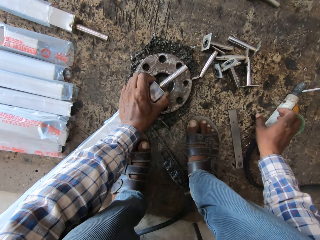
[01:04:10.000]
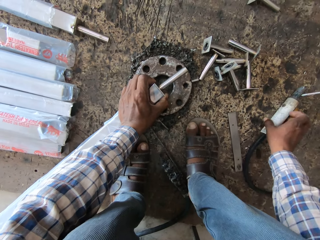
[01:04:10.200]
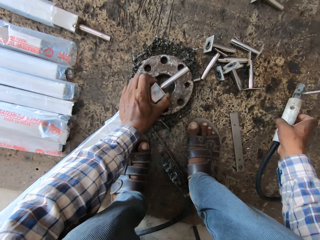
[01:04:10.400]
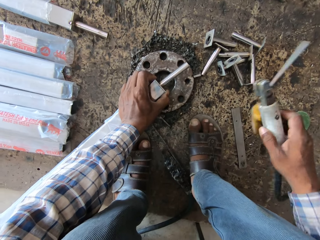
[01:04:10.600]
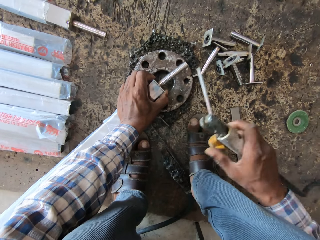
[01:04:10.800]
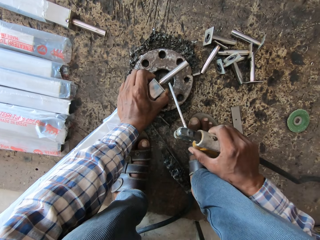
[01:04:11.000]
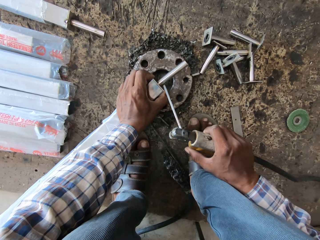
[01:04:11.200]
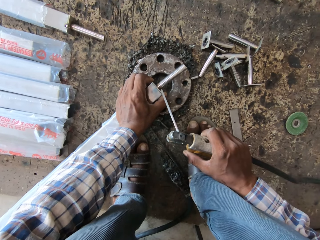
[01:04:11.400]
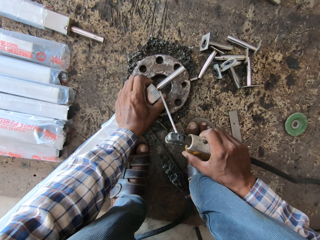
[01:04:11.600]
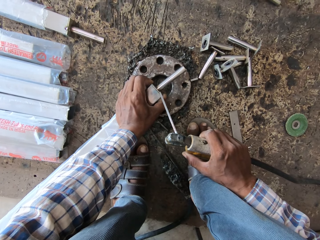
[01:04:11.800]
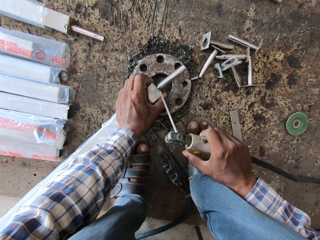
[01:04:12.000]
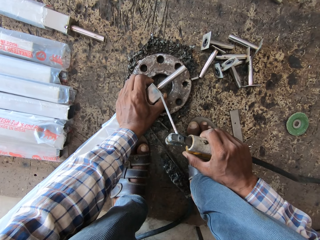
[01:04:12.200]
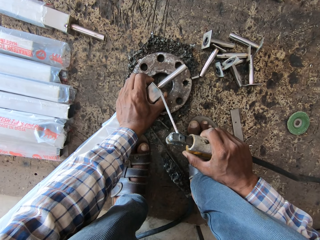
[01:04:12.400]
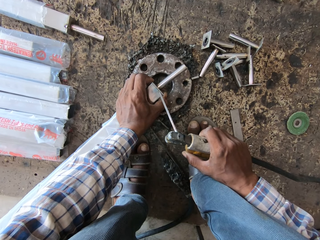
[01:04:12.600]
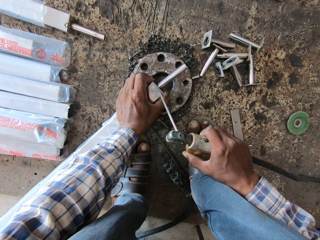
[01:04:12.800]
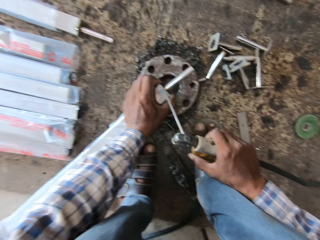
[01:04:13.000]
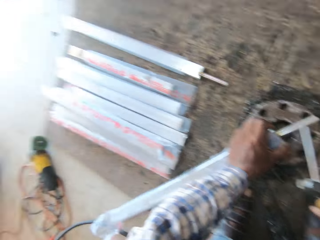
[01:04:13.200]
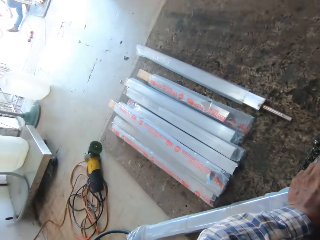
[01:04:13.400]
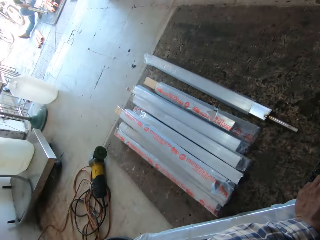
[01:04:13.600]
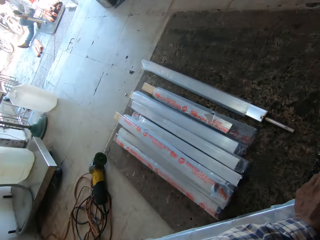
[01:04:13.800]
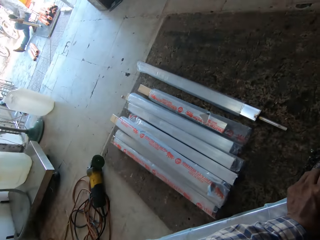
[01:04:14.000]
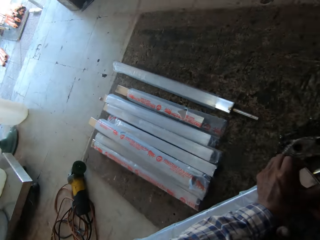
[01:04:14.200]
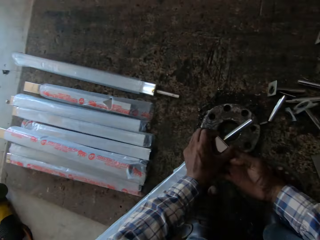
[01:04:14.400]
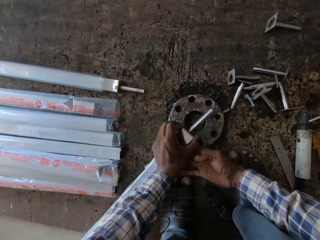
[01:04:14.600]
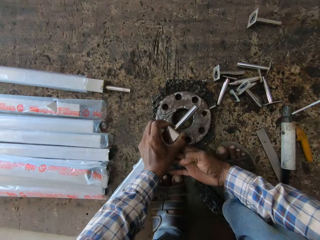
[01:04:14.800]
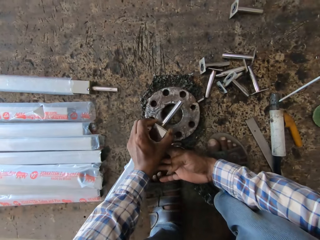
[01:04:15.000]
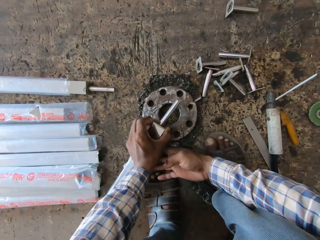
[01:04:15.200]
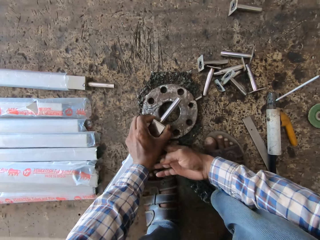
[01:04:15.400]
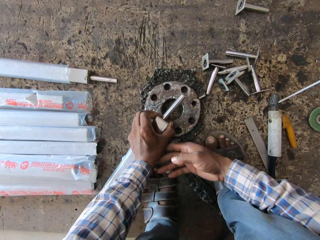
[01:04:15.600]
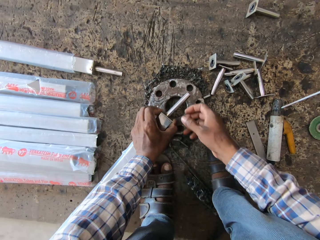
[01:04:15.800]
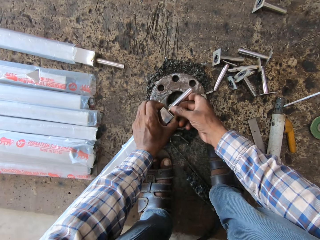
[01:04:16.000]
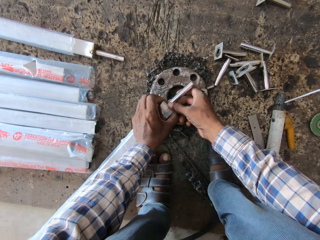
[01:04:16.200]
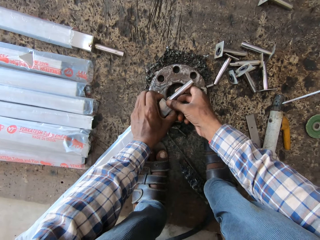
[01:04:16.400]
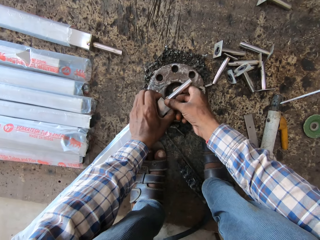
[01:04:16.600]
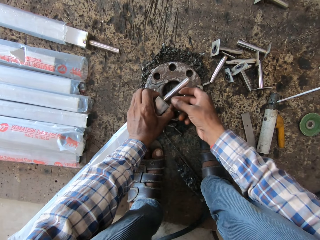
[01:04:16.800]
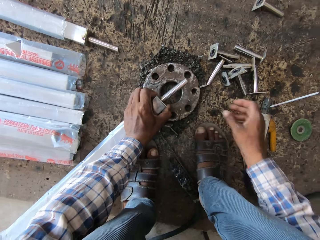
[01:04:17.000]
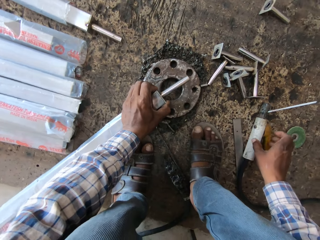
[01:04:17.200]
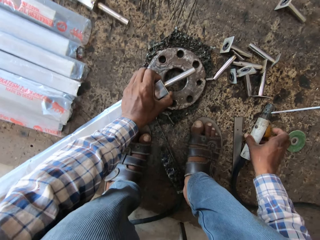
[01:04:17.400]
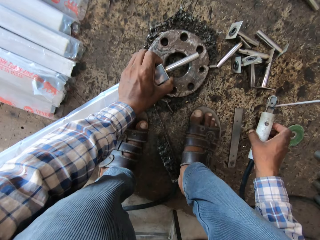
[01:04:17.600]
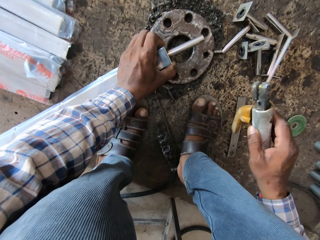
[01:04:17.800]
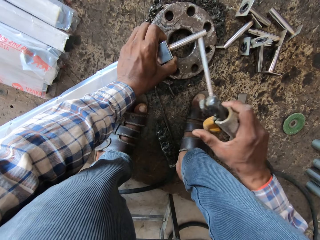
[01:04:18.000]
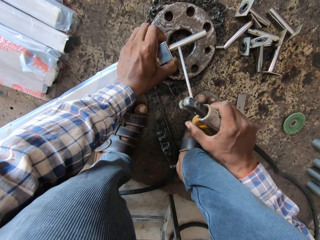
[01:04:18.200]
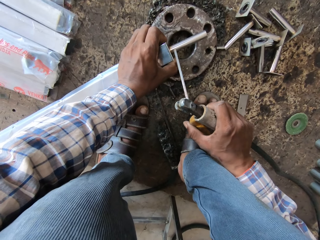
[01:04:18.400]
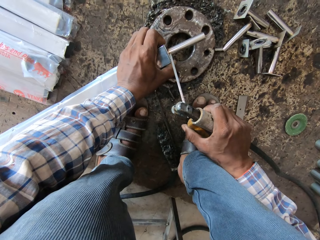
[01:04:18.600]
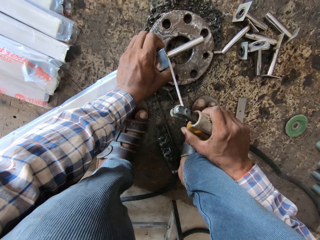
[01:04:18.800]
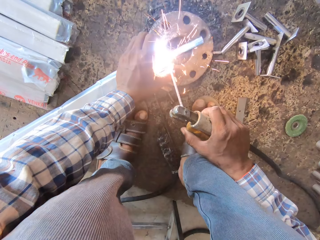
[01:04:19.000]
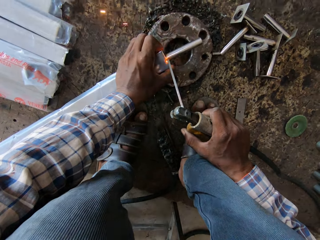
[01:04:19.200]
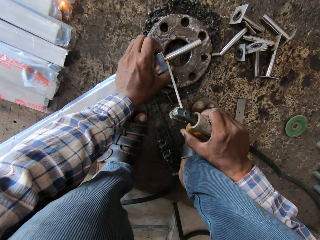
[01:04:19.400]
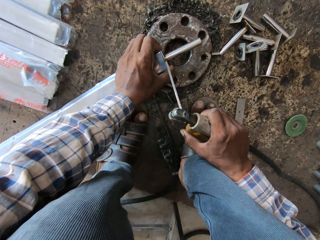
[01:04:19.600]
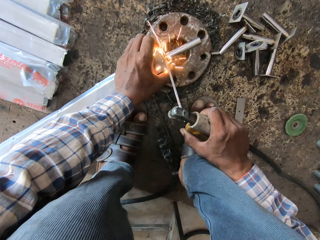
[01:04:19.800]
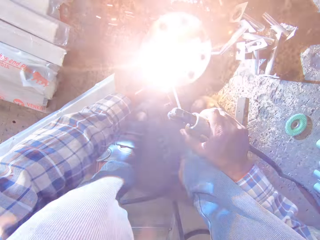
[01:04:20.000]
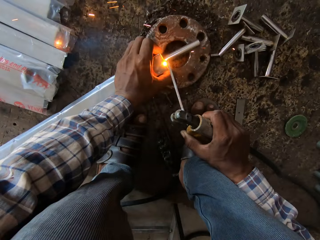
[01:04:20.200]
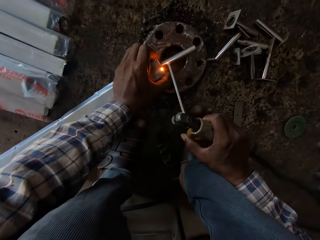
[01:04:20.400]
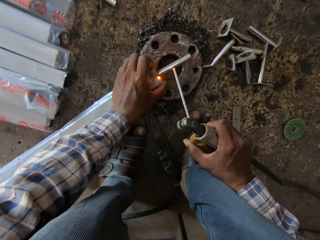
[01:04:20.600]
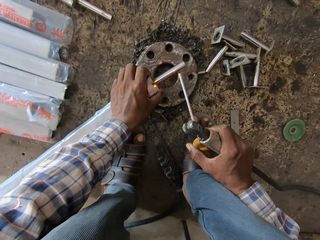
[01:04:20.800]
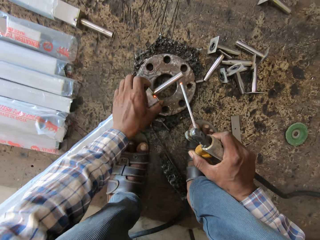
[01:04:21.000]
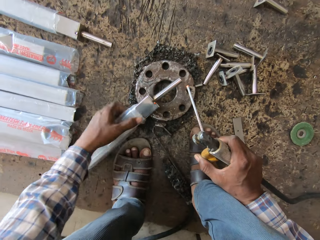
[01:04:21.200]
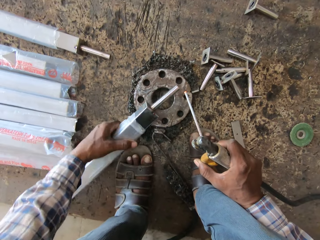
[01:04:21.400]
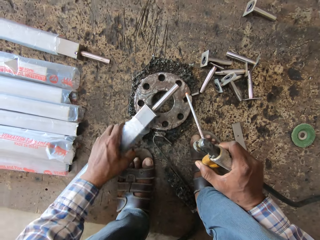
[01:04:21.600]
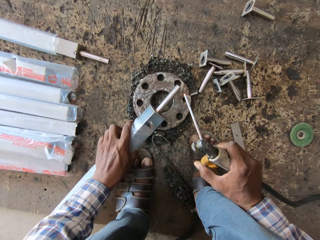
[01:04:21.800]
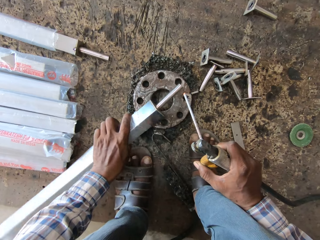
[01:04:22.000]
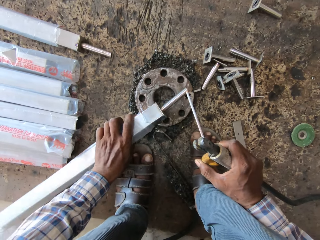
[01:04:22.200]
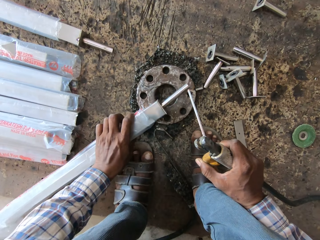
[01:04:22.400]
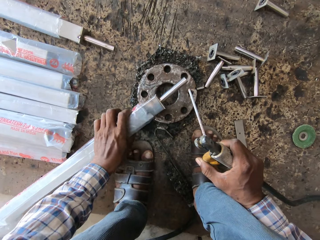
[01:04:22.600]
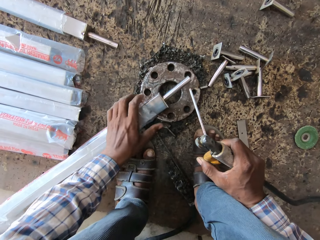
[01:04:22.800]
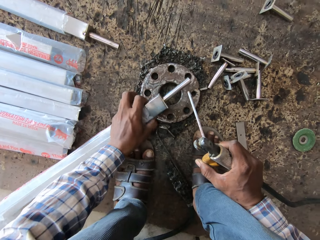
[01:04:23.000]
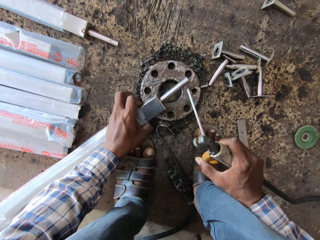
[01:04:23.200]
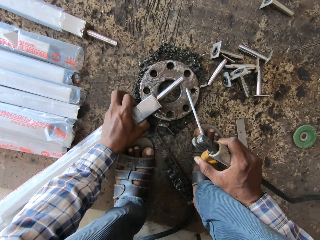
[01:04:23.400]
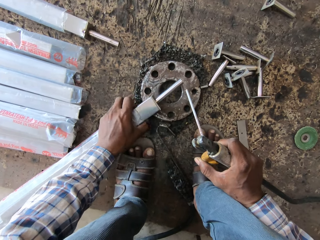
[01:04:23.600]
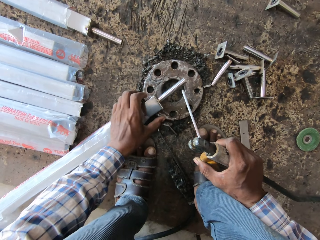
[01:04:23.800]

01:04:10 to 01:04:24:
The camera wearer picks up the welding electrode holder or welding rod from the floor with his right hand. He welds the metal tube to the aluminum tube with the welding electrode holder in his right hand. He hits the metal with the welding rod. He does something. He moves his right hand under the left hand. He adjusts the rod with both hands. He holds the metal stand with the right hand. He picks up the welding electrode holder from the floor with his right hand. He welds the metal tube to the aluminum tube with the welding electrode holder in his right hand. He turns the metal.

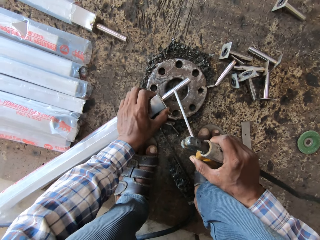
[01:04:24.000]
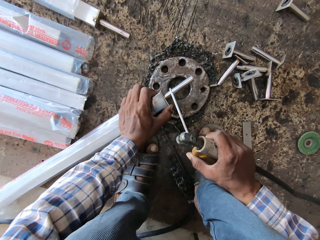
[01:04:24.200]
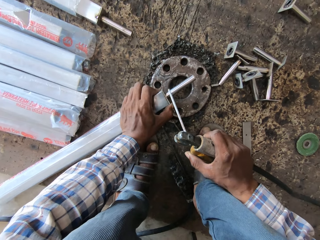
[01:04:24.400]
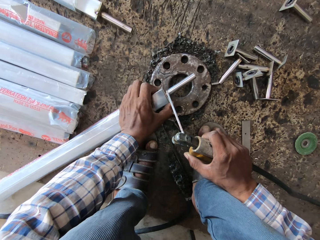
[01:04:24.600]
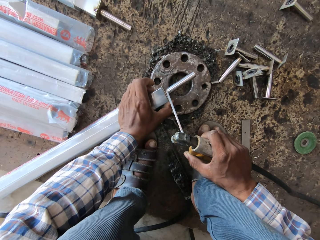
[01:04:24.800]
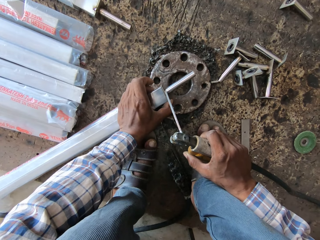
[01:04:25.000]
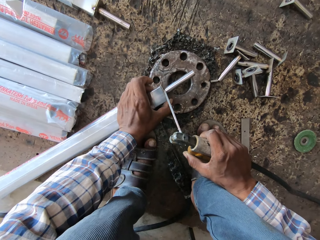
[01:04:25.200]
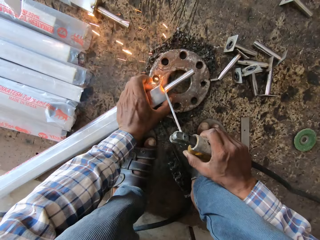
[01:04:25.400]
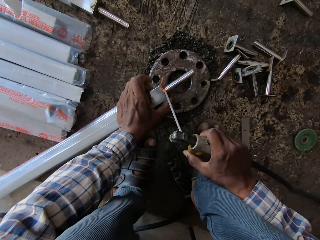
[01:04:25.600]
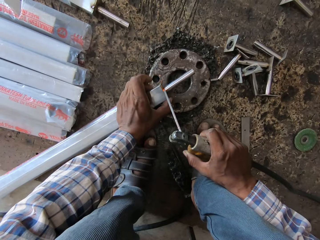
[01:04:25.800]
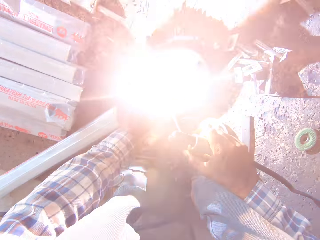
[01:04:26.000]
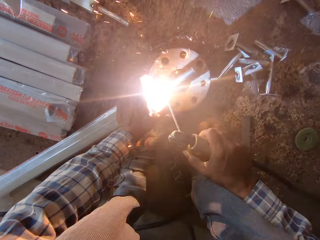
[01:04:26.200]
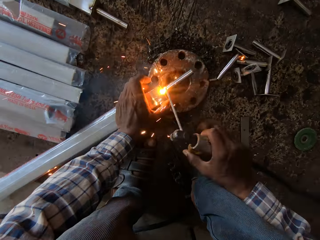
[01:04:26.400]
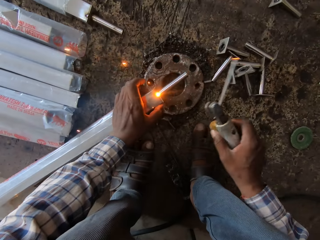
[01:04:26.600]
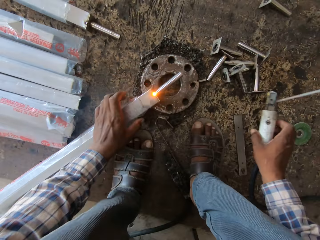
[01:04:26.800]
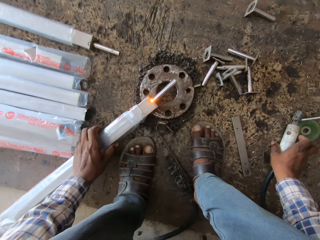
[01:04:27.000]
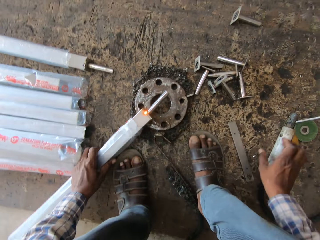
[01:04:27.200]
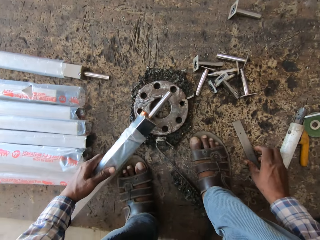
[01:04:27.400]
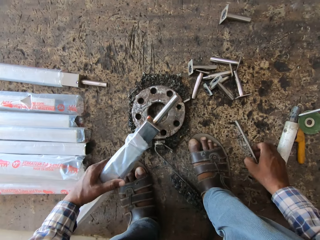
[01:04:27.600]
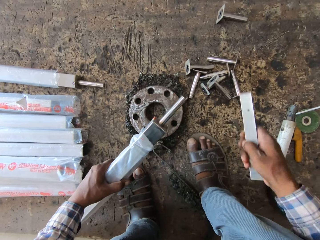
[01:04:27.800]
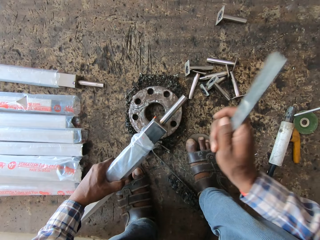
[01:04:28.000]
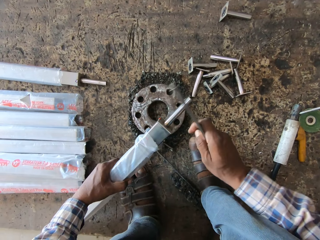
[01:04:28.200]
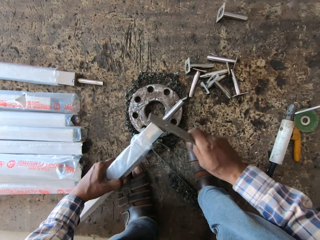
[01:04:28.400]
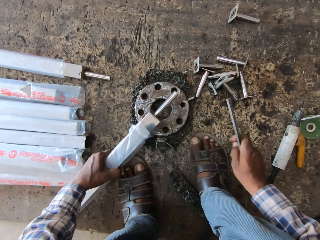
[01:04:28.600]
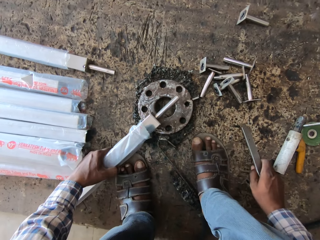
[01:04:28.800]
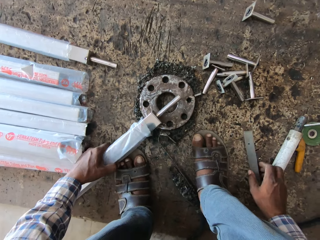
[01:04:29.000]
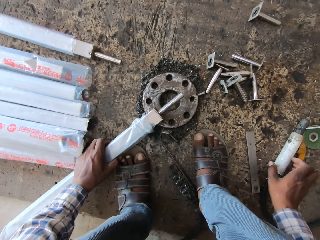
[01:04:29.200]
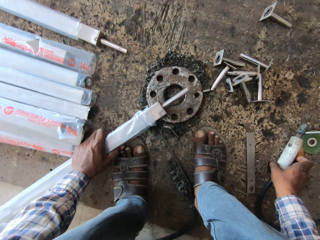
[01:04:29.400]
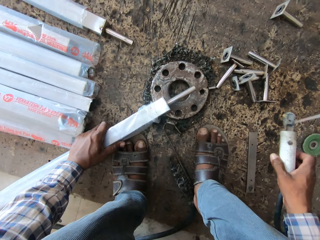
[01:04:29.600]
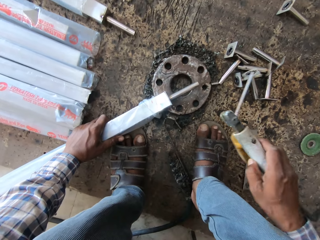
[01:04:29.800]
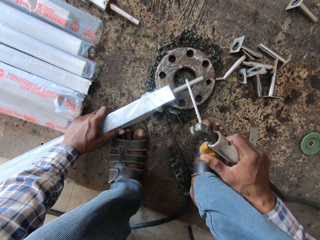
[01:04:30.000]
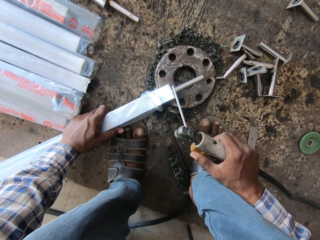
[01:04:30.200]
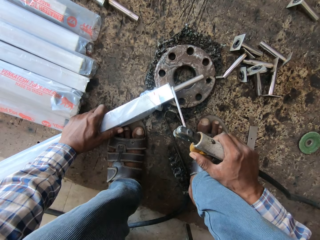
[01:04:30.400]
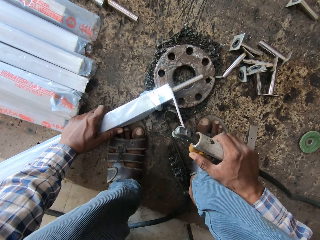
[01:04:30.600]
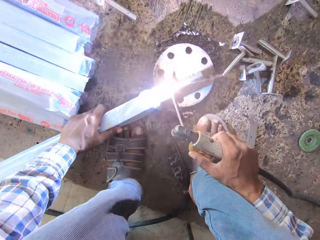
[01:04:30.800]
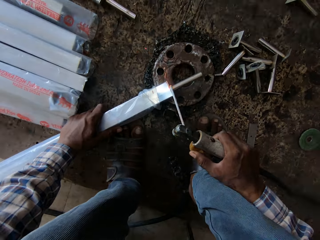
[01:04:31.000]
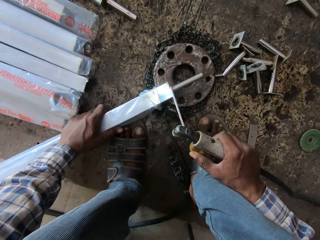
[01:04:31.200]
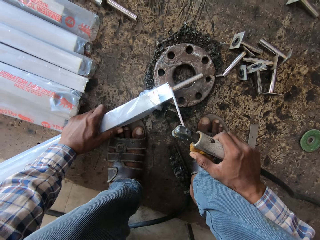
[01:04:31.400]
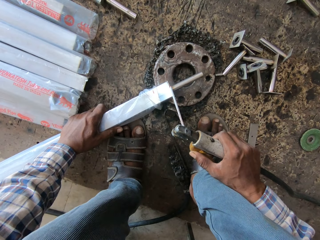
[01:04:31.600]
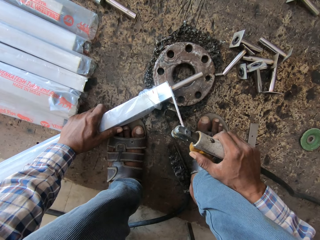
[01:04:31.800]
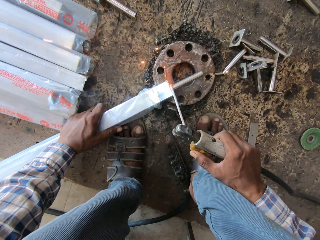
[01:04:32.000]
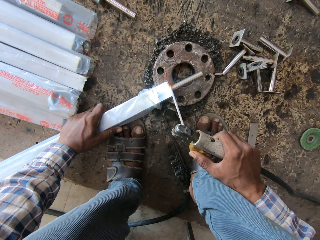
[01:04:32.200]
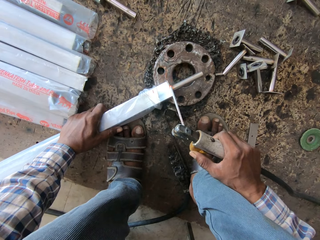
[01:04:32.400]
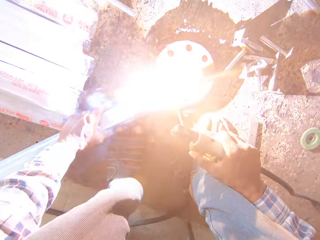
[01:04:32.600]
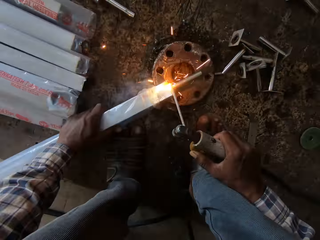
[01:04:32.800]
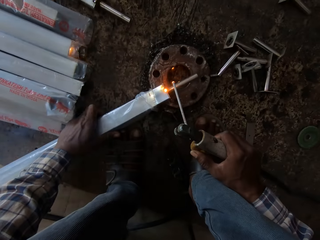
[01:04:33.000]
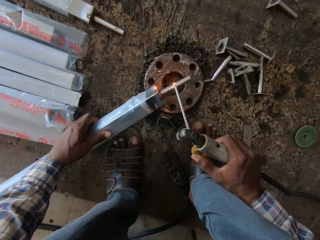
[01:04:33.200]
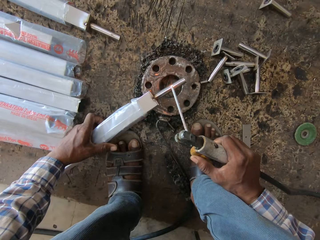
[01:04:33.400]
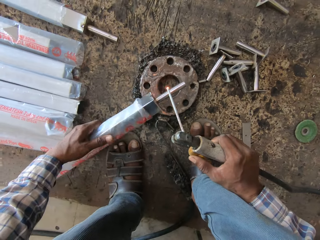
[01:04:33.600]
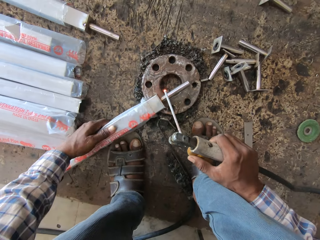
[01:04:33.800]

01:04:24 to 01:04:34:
The camera wearer moves metal with the left hand. He welds the metal with the welding rod. He drops the welding electrode holder on the floor with his right hand. He picks the metal from the floor with his right hand. He hits the aluminum tube with the metal in his right hand. He drops the metal on the floor with his right hand. He picks the welding electrode holder from the floor with his right hand. He welds the metal tube to the aluminum tube with the welding electrode holder in his right hand.
